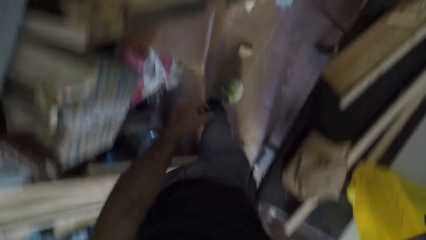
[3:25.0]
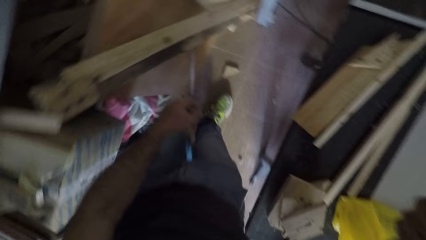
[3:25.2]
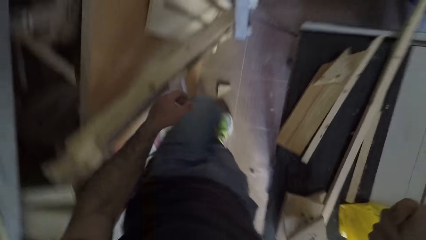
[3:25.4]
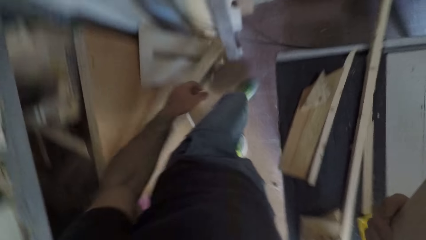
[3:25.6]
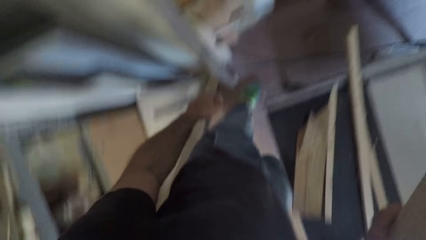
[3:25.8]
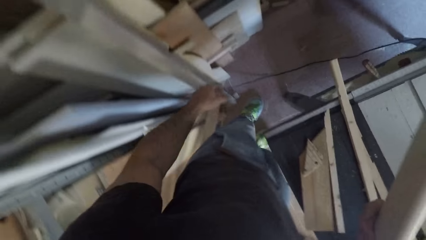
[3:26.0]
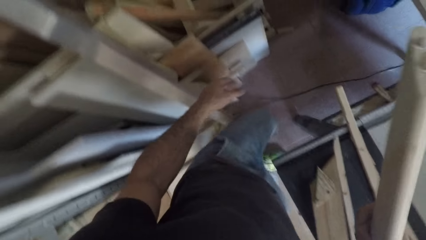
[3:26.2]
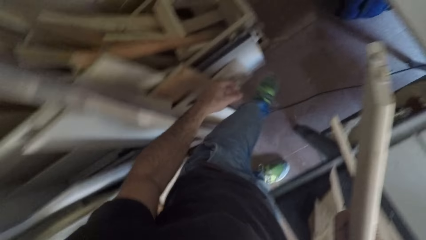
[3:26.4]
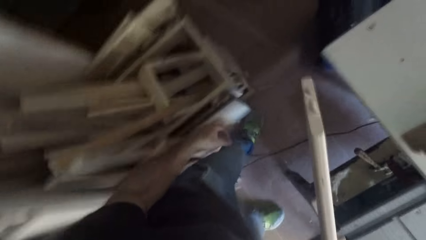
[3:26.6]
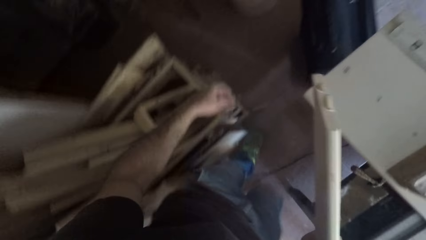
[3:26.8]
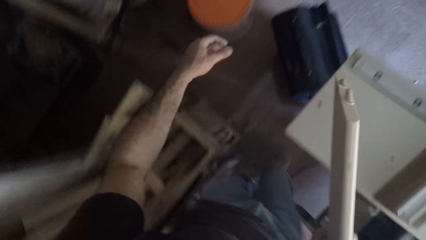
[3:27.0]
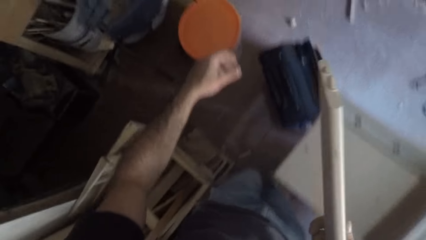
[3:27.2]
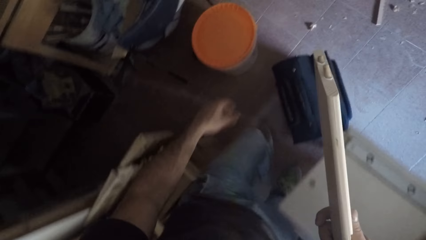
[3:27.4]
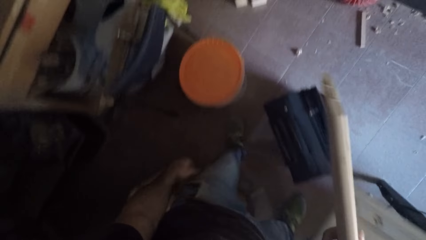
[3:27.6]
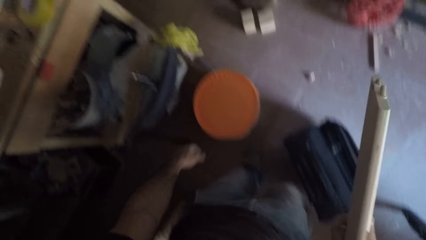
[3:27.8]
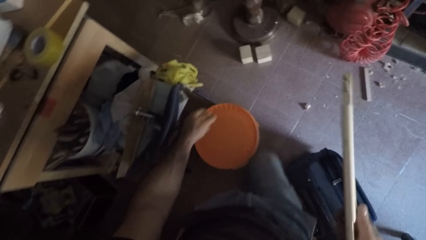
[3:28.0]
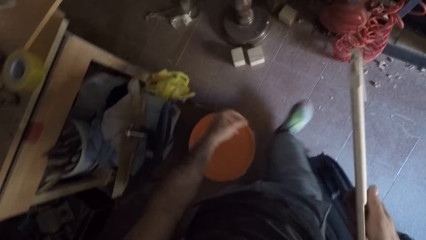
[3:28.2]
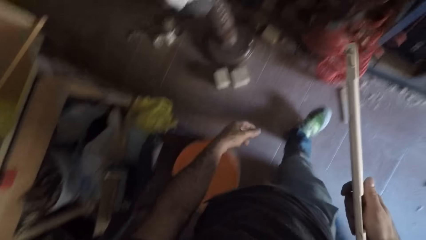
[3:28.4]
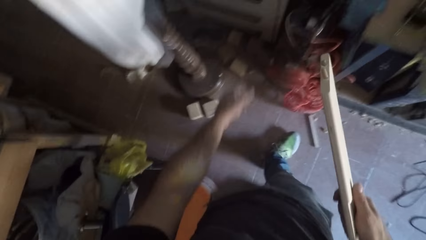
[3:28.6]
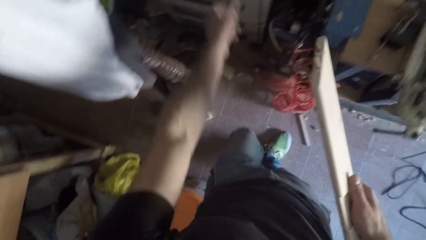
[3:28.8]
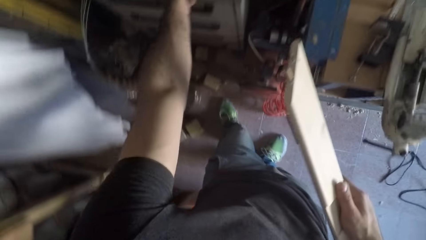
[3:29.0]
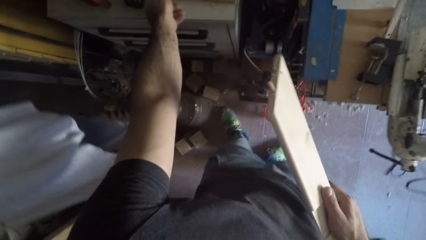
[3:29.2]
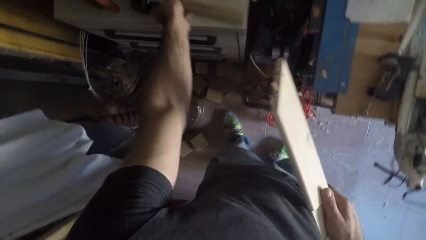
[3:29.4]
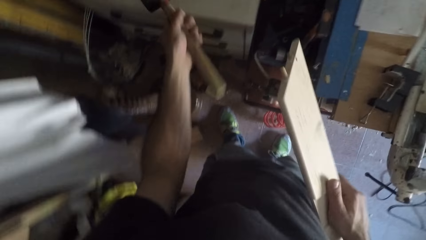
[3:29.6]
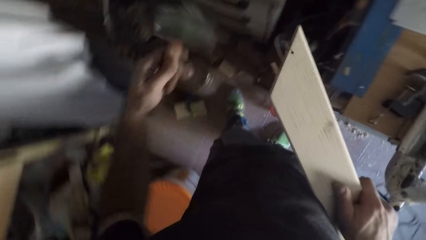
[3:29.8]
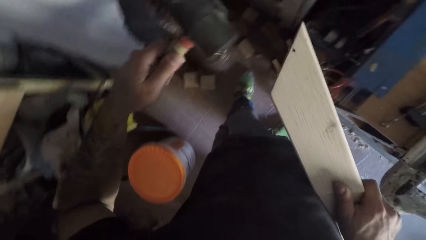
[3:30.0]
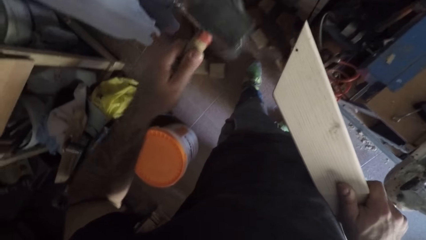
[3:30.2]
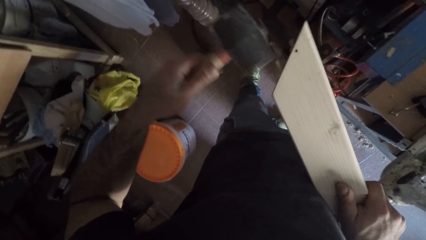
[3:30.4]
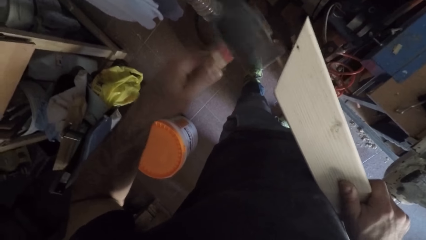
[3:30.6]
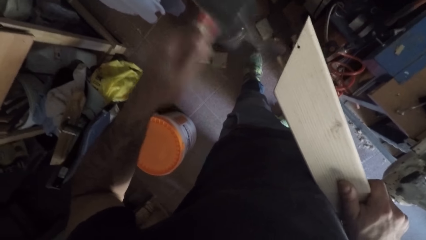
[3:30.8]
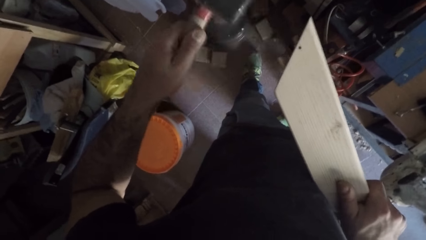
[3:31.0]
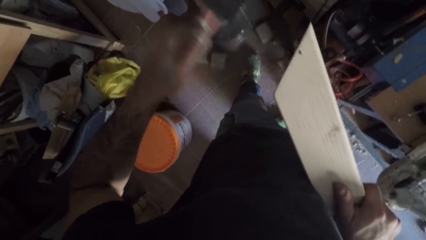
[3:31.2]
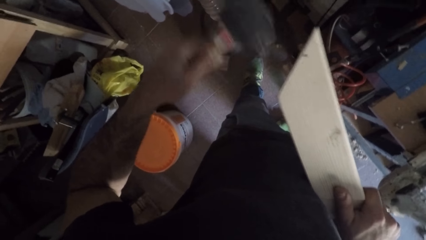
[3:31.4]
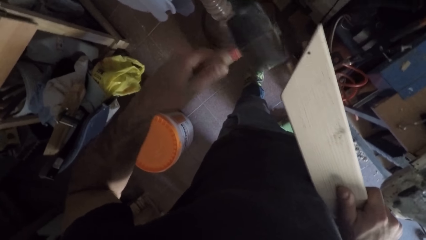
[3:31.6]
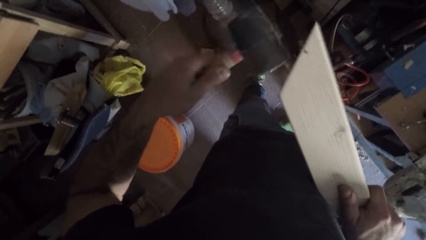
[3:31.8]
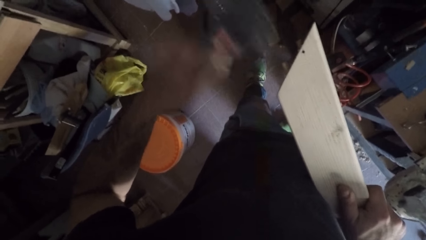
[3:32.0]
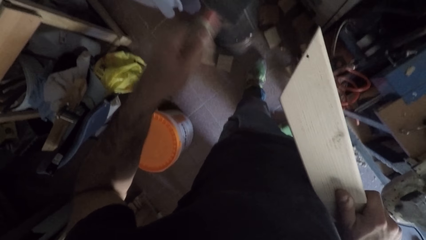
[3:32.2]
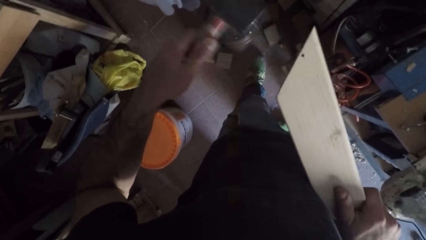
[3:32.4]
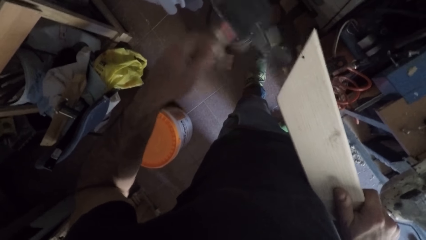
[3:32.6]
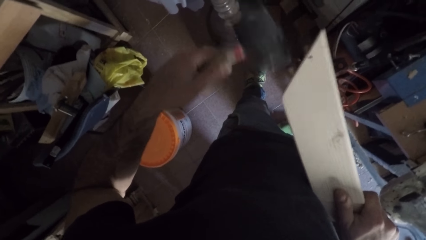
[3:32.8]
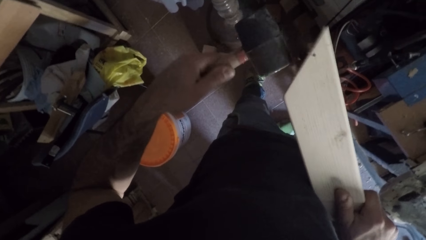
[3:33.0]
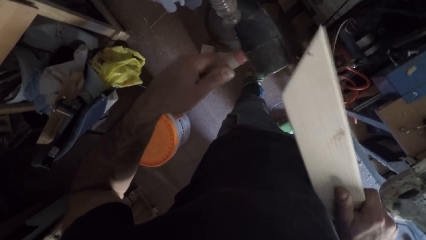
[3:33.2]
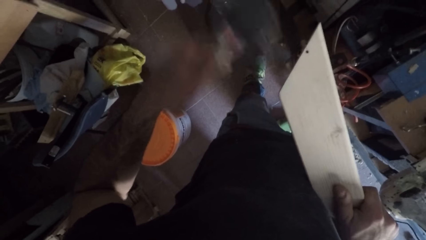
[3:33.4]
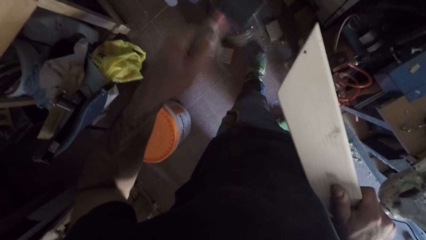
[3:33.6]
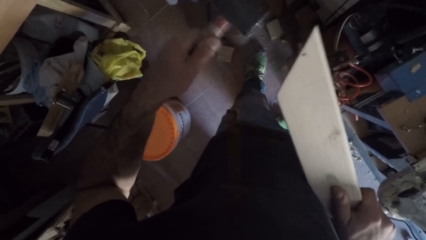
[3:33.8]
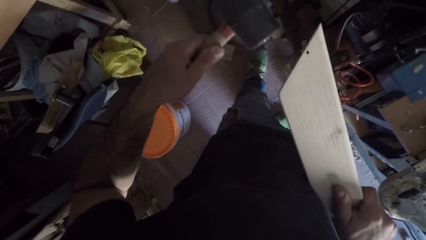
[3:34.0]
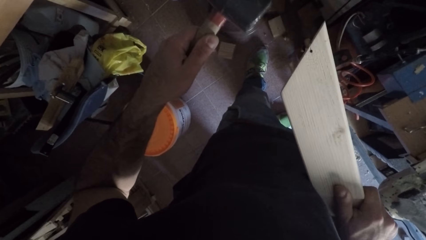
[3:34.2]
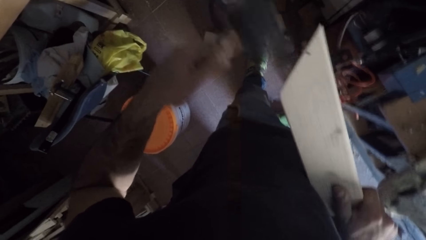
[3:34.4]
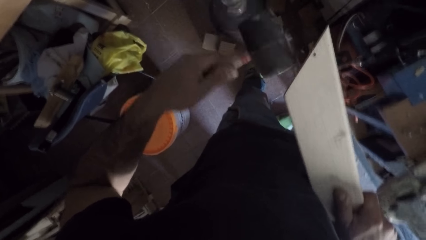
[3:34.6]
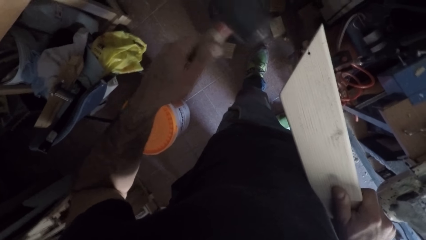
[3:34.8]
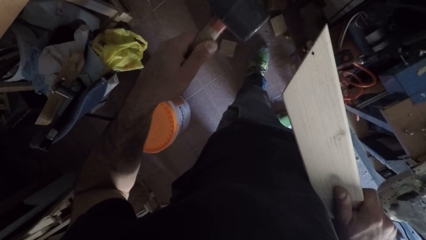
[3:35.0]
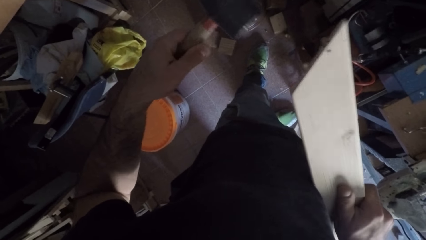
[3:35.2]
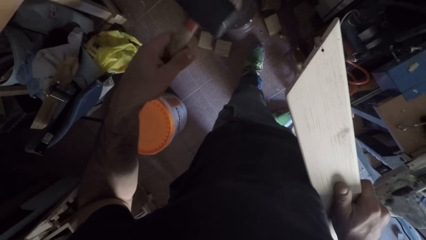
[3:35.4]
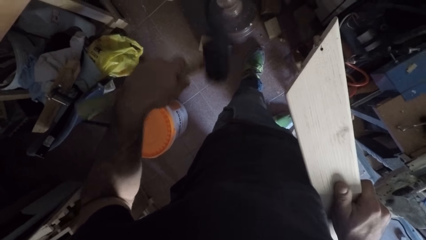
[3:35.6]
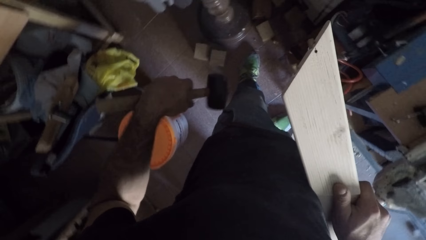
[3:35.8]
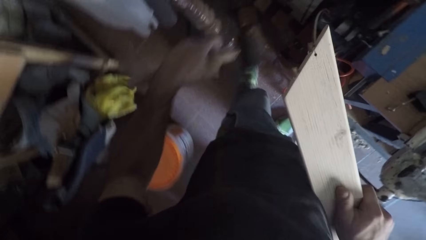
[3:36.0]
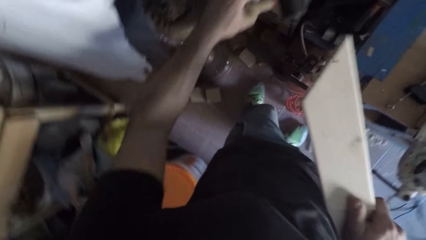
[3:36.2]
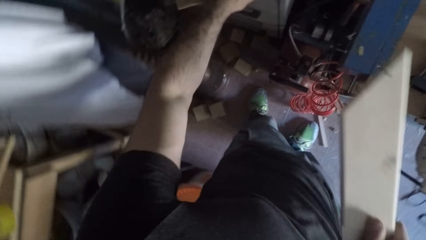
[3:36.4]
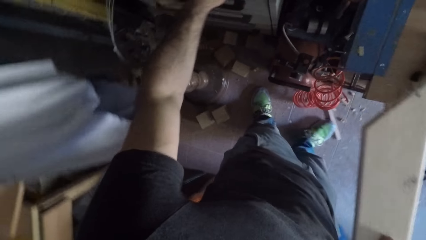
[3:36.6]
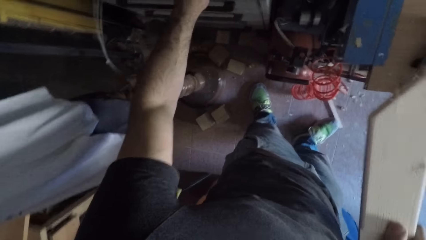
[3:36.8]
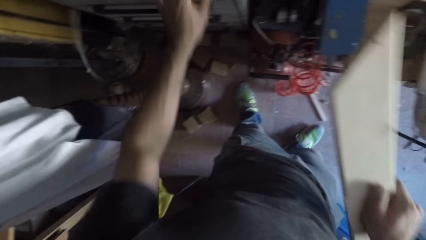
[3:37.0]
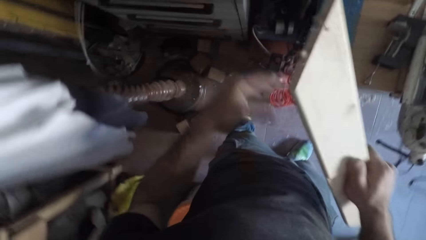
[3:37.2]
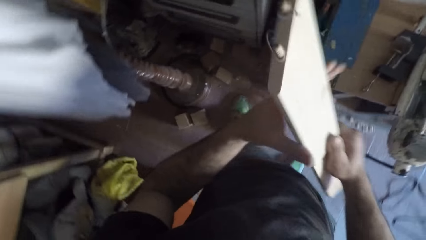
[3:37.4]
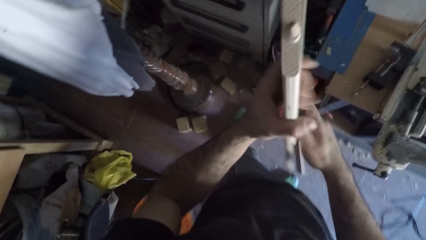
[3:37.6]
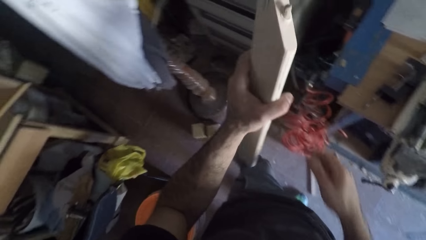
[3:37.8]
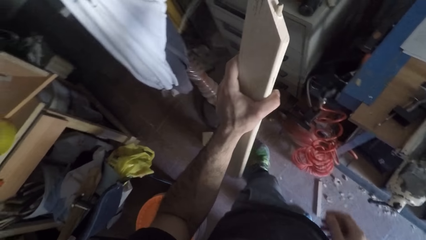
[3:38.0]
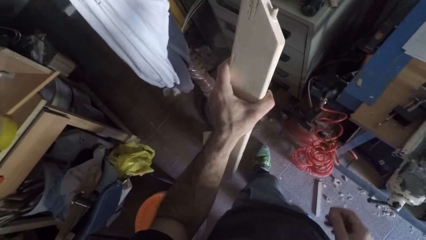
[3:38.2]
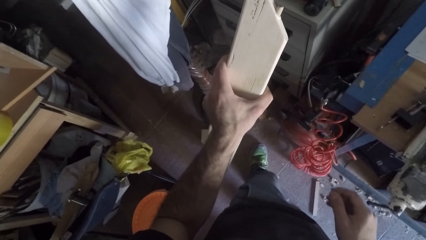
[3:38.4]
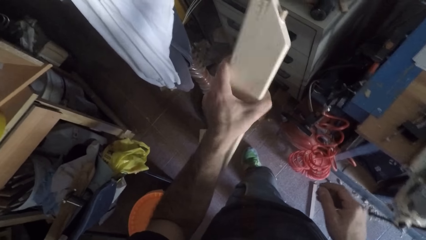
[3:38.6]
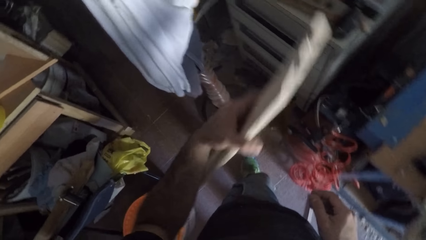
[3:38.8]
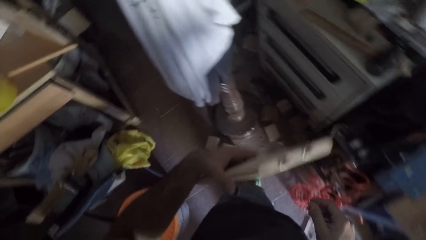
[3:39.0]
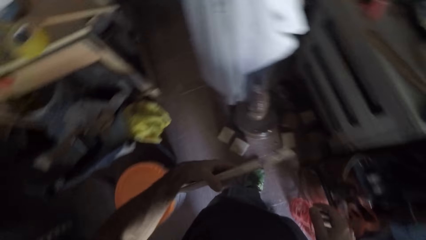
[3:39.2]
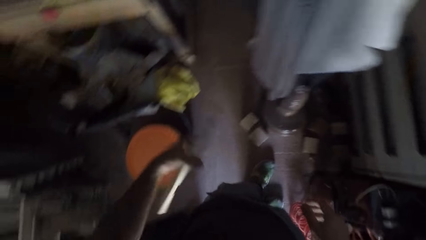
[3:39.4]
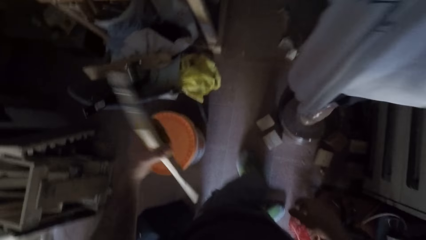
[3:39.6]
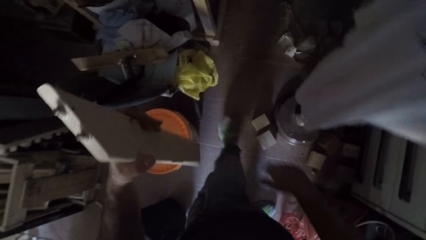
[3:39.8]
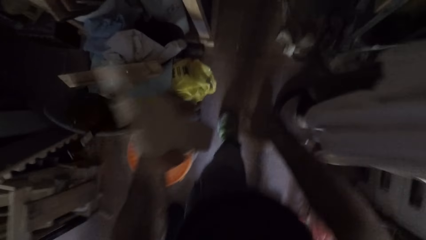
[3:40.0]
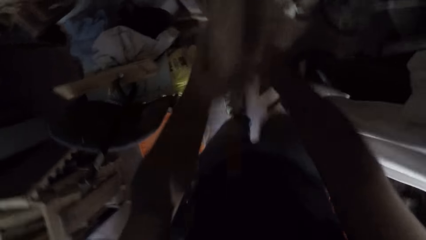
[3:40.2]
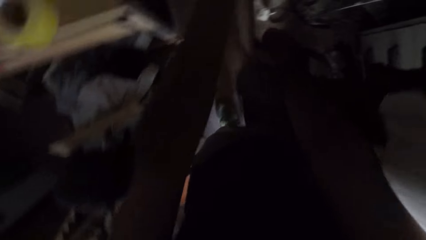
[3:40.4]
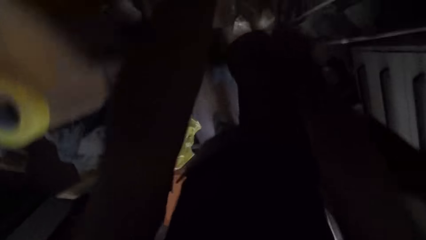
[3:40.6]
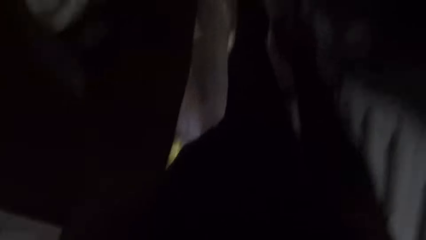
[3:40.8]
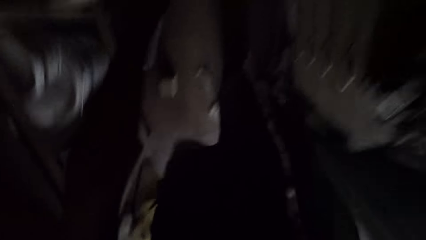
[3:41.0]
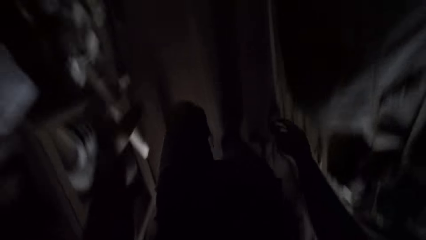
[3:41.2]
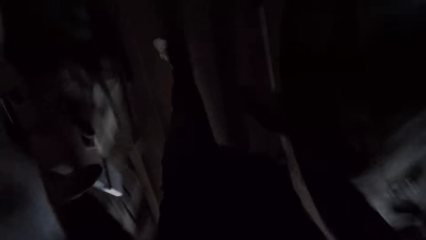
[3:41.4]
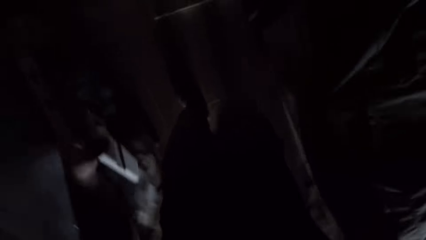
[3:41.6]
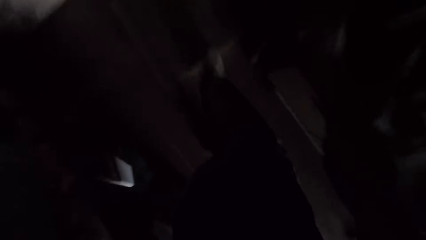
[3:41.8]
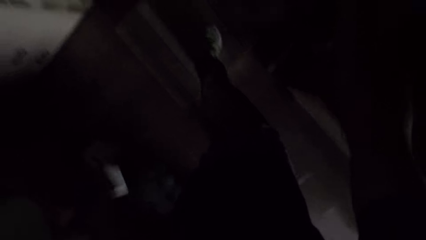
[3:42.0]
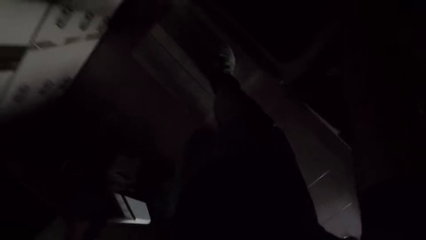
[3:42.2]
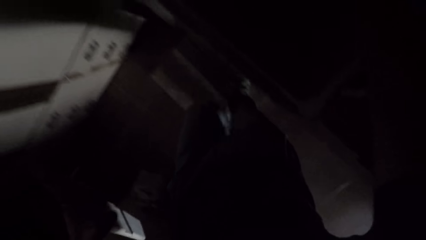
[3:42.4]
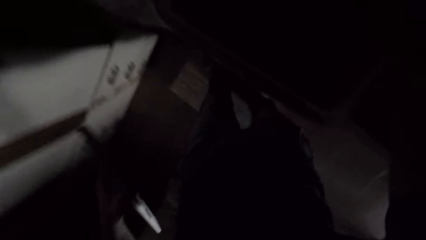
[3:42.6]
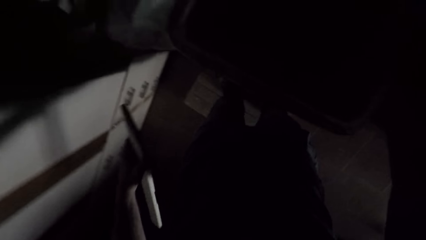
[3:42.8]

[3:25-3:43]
The camera wearer picks up a club hammer on the top of a drawer with his right hand. He hits the wood dowel with the club hammer in his right hand. He drops the club hammer on the drawer. He walks around the workshop.
